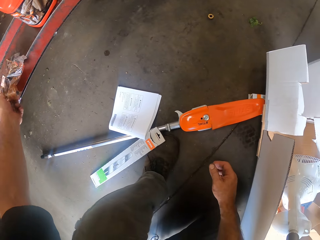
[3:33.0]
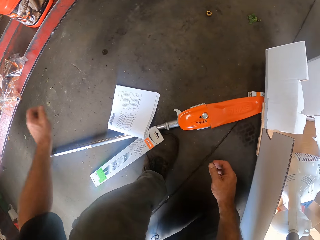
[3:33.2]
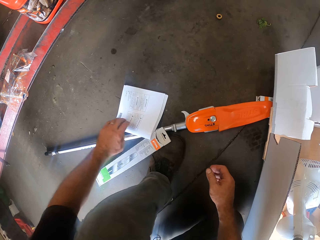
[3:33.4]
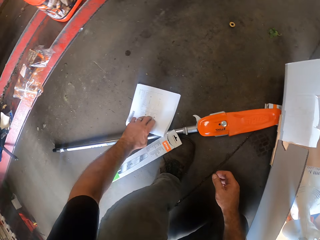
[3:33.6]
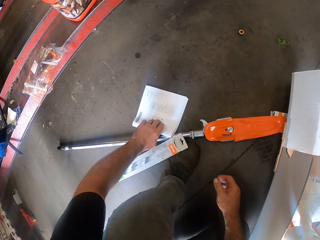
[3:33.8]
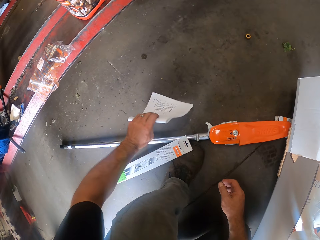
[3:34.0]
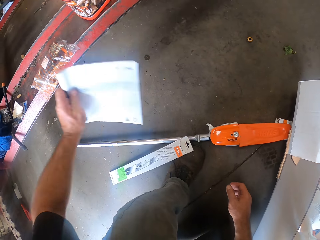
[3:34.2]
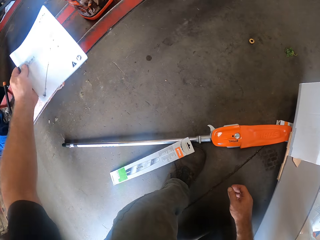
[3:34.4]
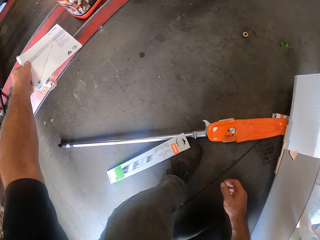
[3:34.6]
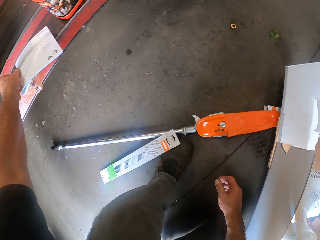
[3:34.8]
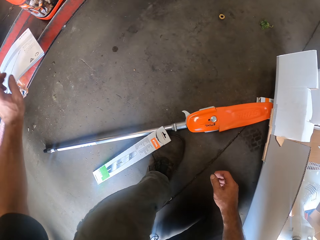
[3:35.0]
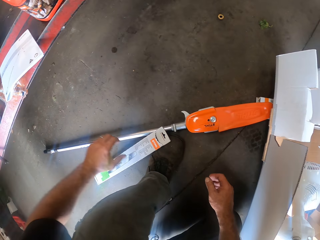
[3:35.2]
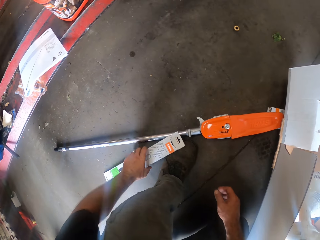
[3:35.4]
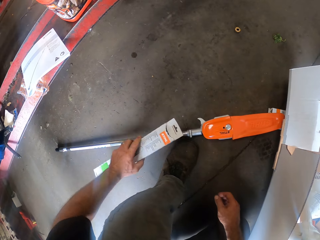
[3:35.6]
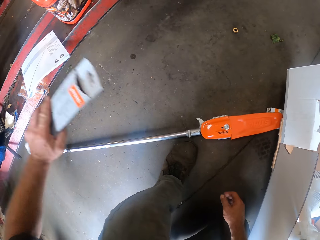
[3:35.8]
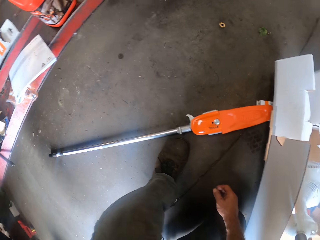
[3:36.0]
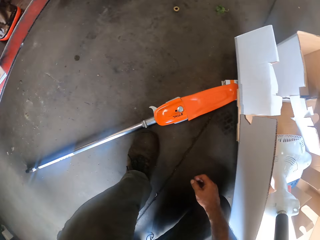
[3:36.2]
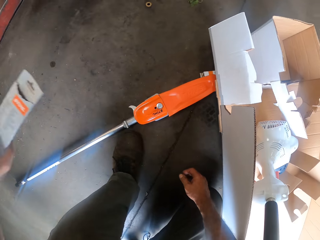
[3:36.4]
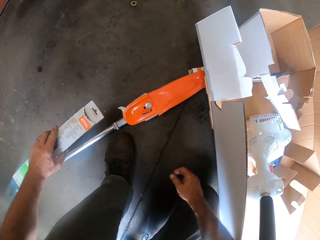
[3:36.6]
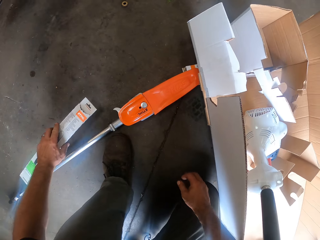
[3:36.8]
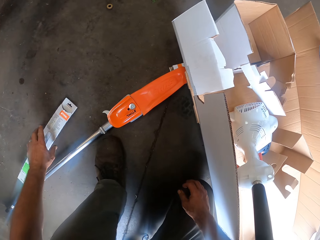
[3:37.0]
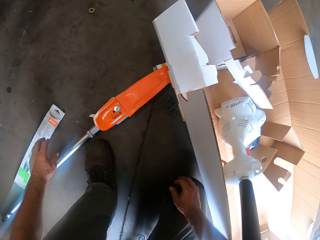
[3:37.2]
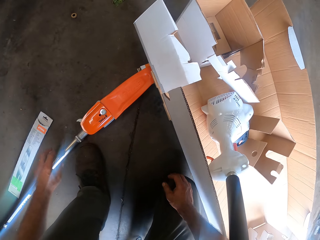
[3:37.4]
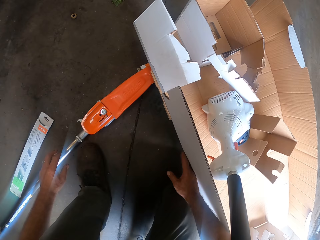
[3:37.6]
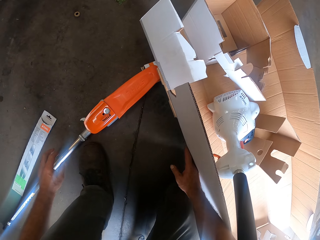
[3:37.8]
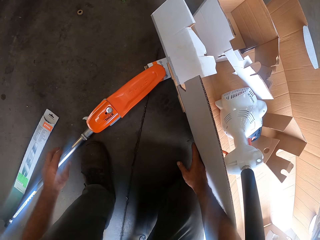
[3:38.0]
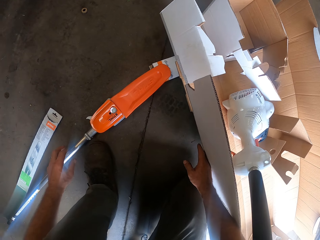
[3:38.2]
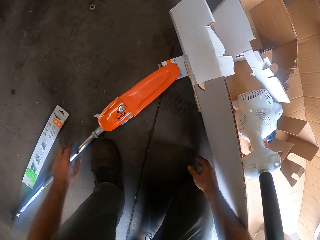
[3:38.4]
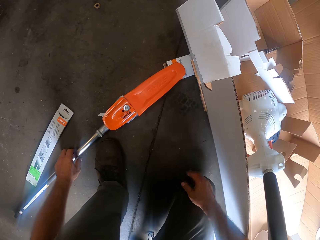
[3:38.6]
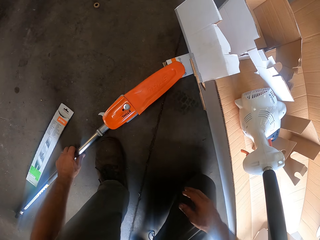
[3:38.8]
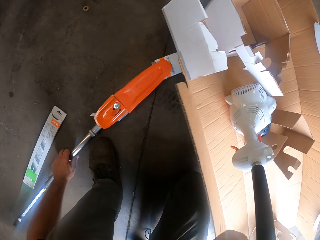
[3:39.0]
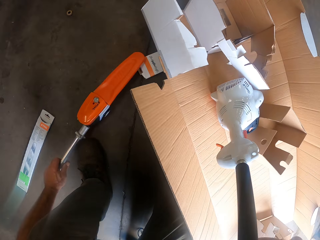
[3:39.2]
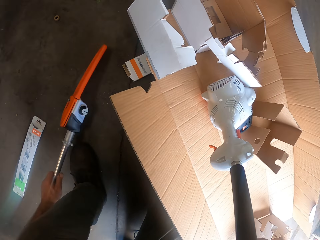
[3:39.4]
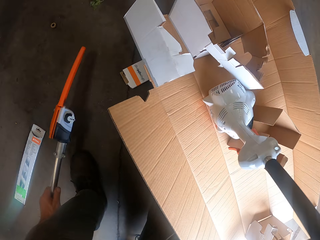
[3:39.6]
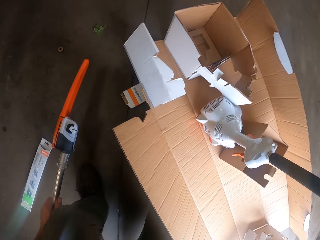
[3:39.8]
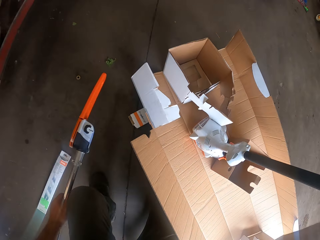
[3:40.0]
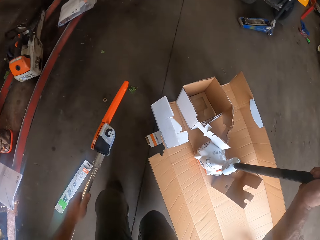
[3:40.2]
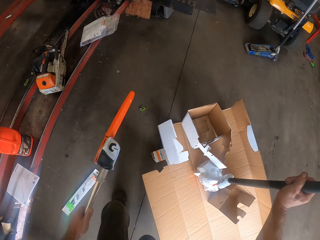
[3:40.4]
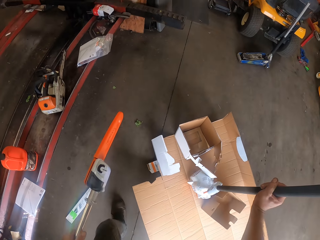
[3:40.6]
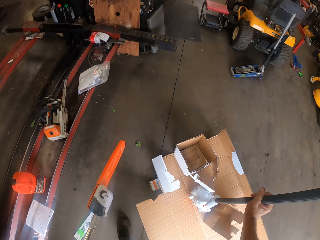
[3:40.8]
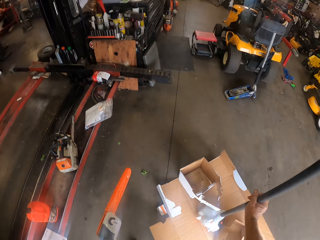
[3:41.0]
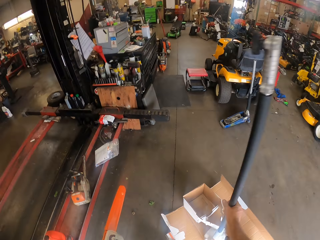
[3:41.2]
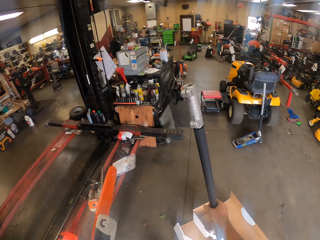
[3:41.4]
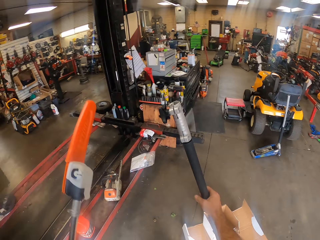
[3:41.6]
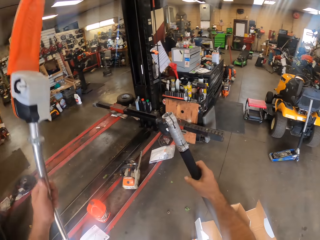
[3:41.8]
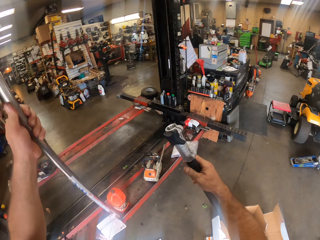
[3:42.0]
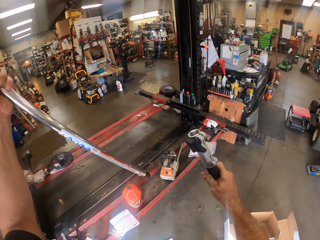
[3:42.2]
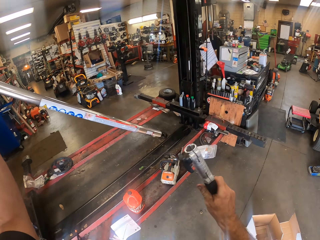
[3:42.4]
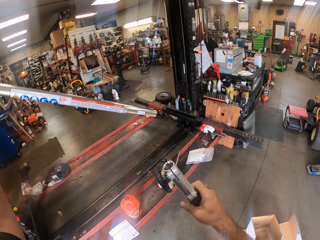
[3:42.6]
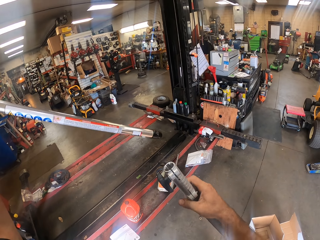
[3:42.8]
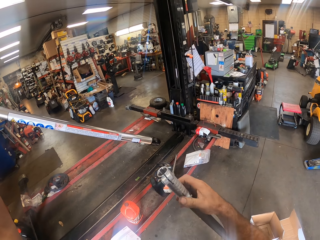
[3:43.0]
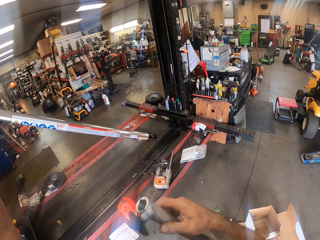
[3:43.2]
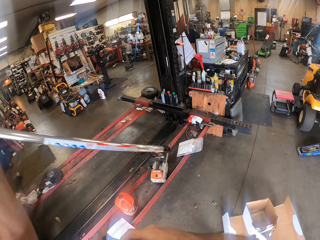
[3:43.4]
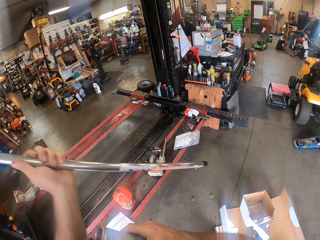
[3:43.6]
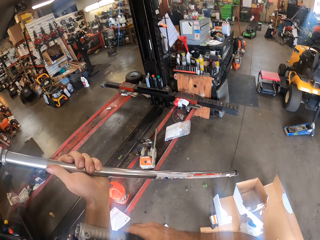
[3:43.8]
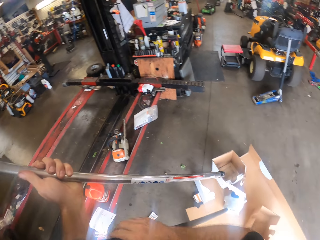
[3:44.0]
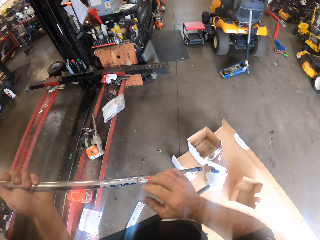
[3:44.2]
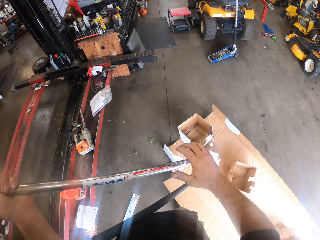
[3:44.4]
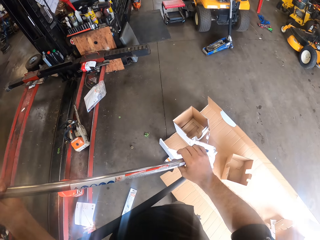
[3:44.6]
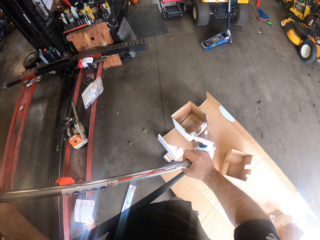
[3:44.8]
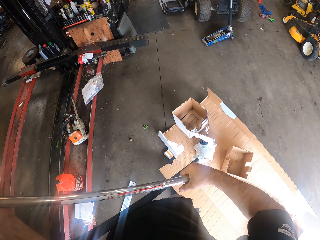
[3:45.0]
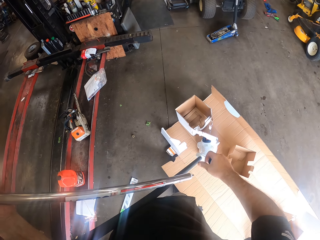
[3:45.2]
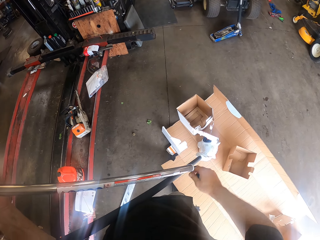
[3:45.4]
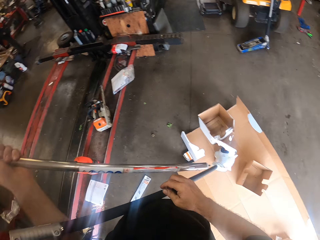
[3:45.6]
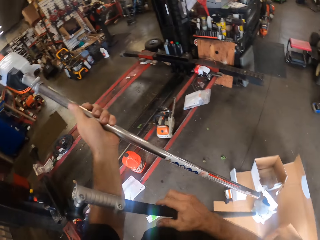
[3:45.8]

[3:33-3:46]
The camera wearer drops the sachet on a floor rail with his left hand. He picks the manual from the floor with his left hand. He drops the manual on the floor rail with his left hand. He picks the packet of the hedge trimmer from the floor with his left hand. He drops the packet on the floor with his left hand. He adjusts the carton on the floor with his right hand. He lifts the head of the hedge trimmer with his right hand. He picks the hedge trimmer or brush cutter from the floor with his left hand. He holds the air blower. He removes a lid from the bottom of the hedge trimmer with his right hand. He holds the brush cutter.

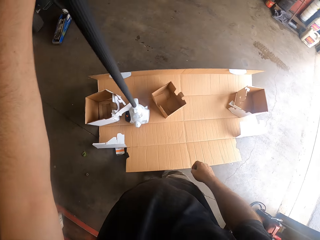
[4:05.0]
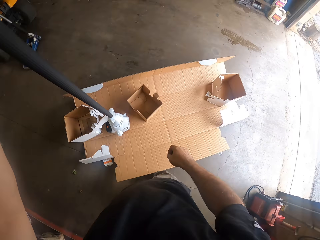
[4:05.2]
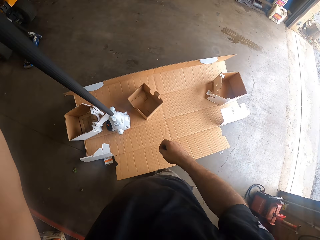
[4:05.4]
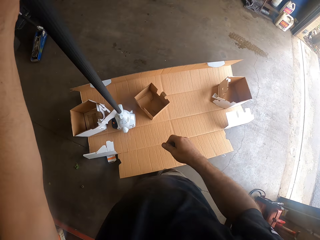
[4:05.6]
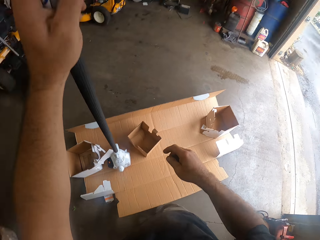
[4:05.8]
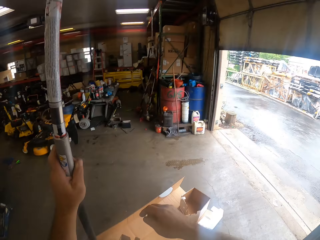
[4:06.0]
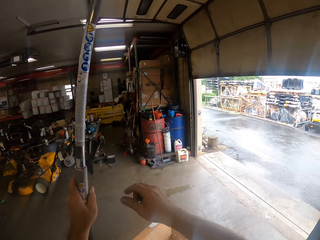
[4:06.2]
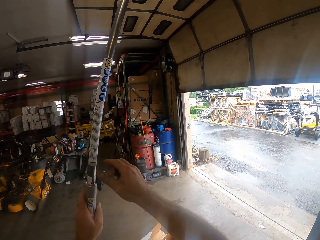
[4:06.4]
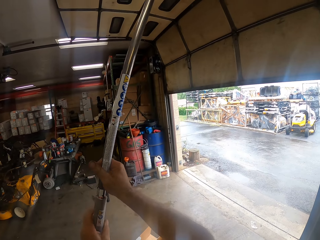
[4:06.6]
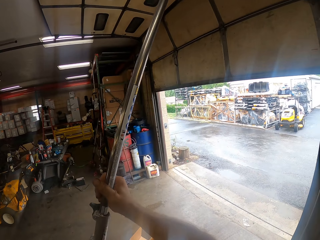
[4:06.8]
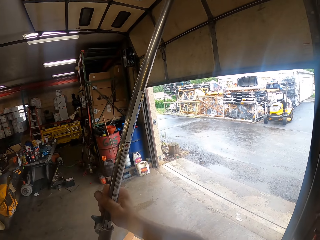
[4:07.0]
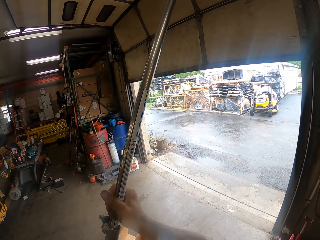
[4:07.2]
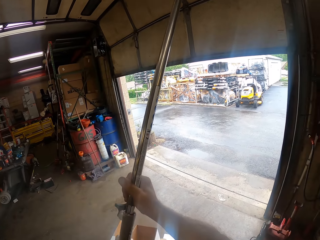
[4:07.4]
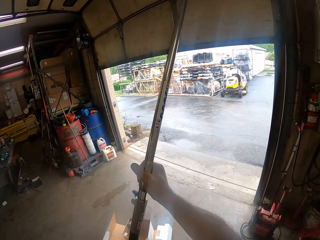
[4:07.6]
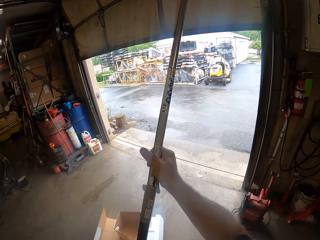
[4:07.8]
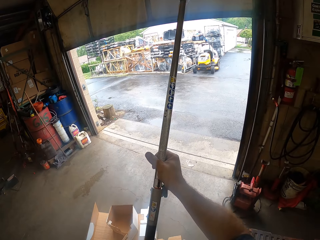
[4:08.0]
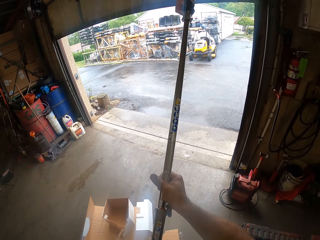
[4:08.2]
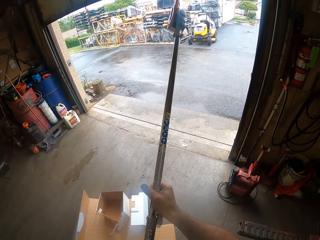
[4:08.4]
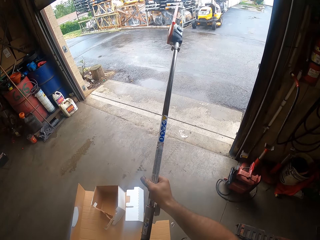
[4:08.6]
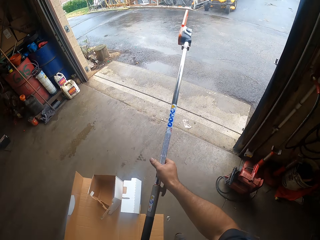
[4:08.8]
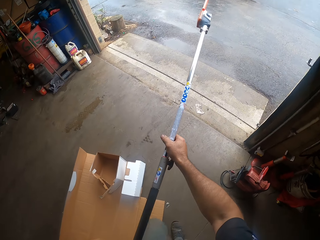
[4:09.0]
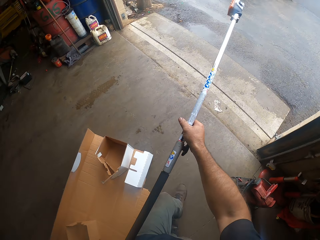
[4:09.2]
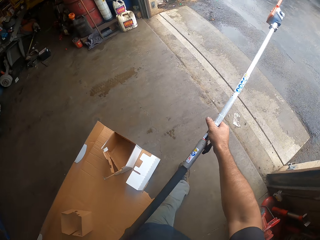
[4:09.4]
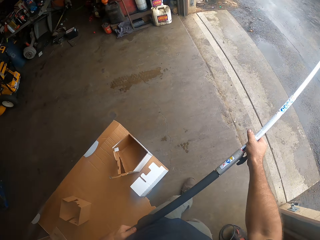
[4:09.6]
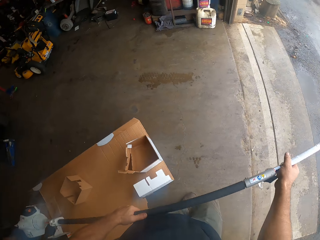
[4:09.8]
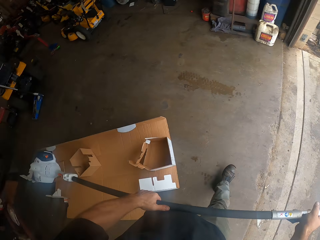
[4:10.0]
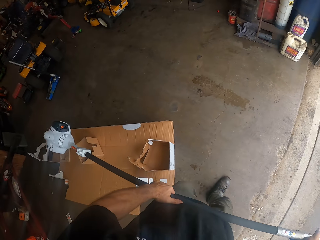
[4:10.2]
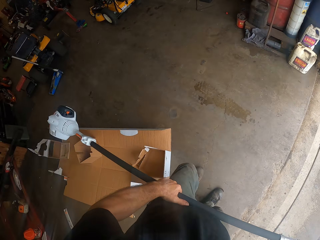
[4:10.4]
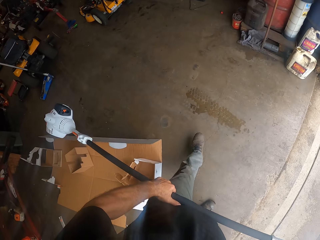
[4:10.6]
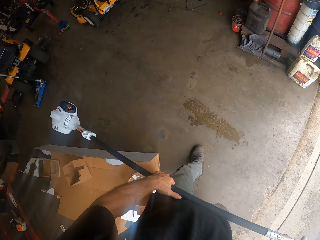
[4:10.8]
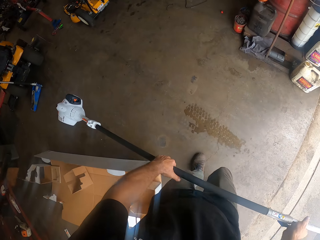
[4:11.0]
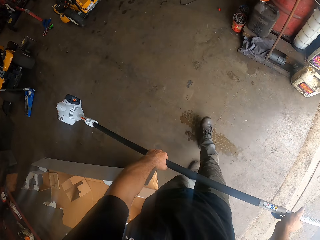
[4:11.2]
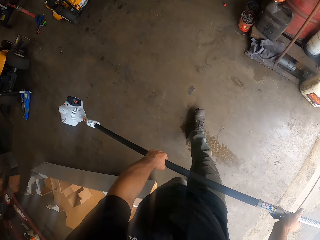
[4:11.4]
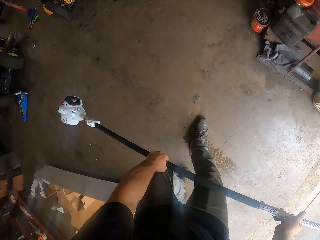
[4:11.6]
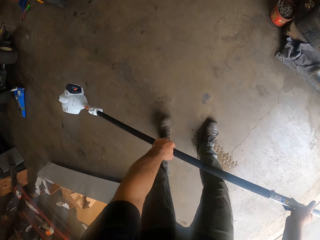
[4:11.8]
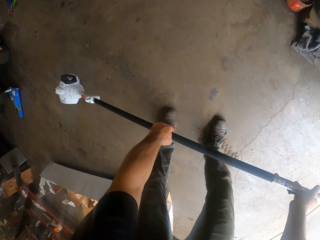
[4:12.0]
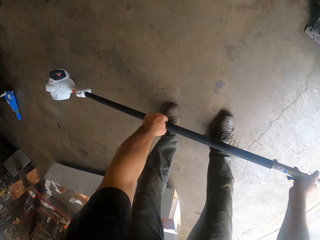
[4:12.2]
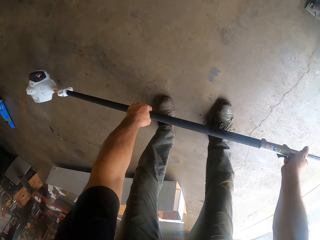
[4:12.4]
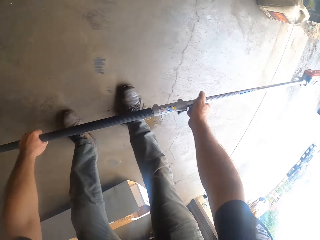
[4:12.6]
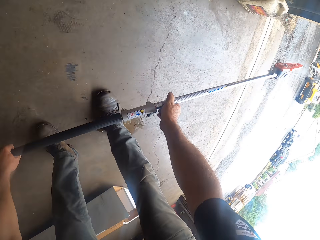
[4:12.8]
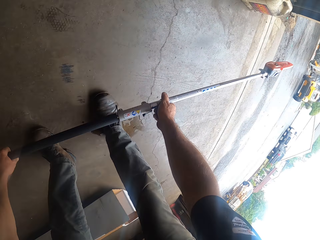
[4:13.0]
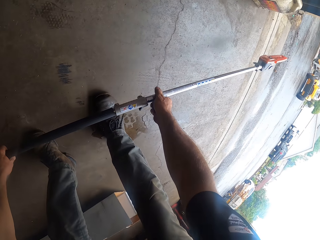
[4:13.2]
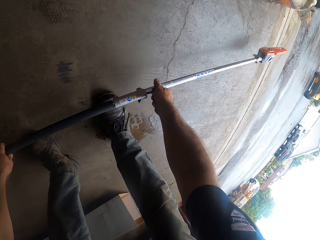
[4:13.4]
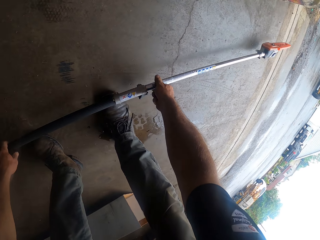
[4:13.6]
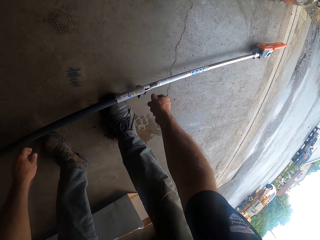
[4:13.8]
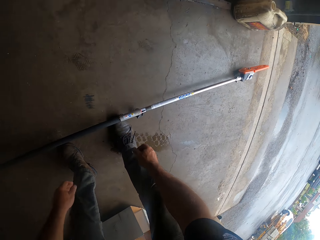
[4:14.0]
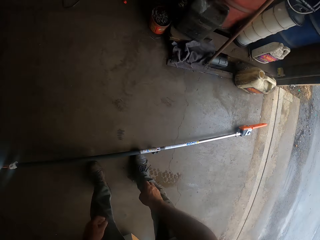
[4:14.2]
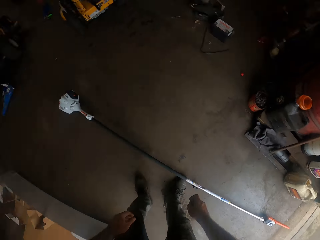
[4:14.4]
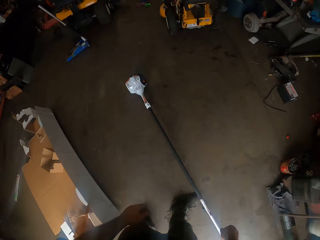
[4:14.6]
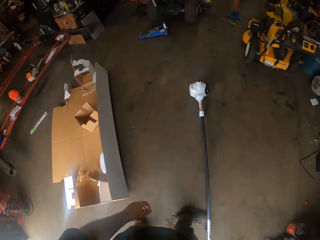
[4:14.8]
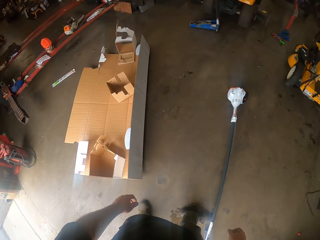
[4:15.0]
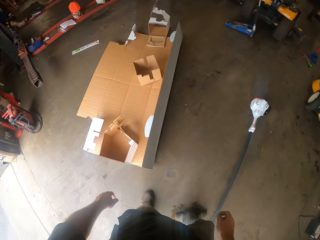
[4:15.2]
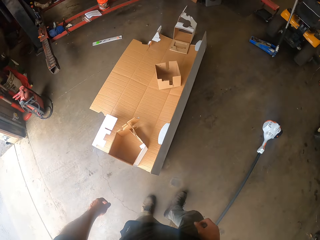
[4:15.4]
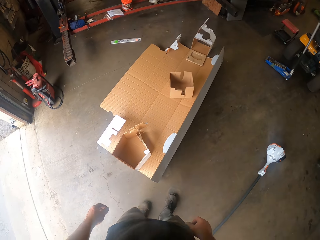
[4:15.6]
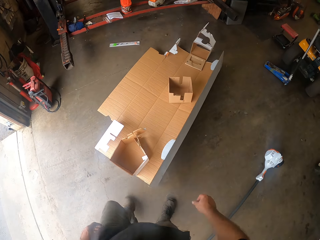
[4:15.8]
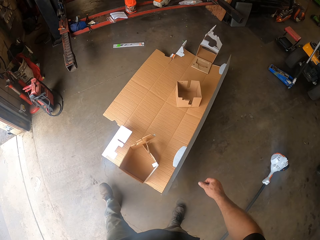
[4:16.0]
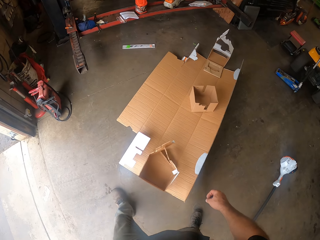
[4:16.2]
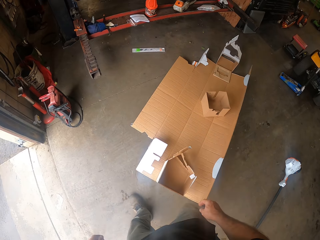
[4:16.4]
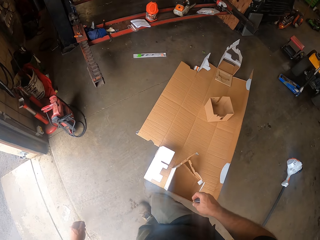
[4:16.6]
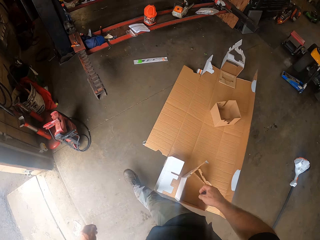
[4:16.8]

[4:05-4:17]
The camera wearer holds the hedge trimmer with both hands. He walks in the garage. He places the hedge trimmer on the floor with his hands. He walks in the garage.
